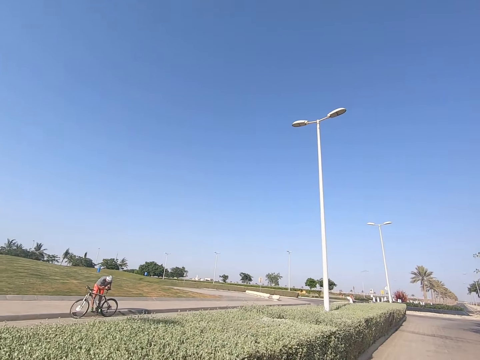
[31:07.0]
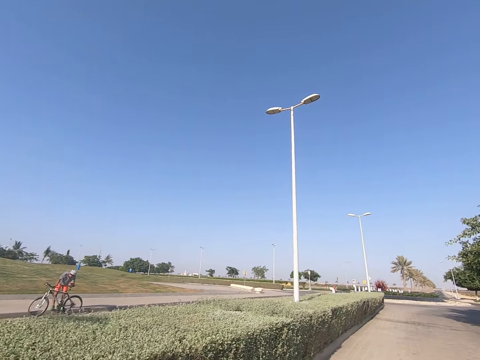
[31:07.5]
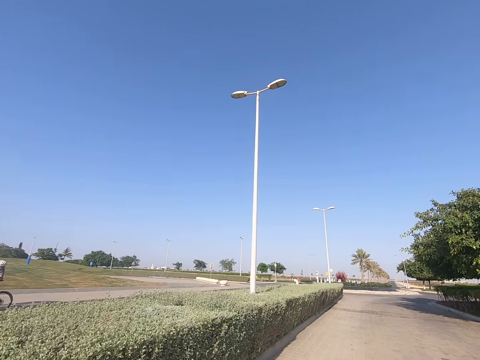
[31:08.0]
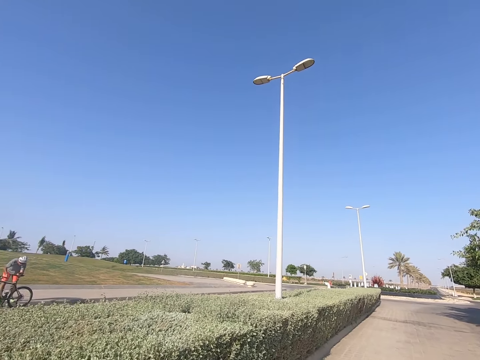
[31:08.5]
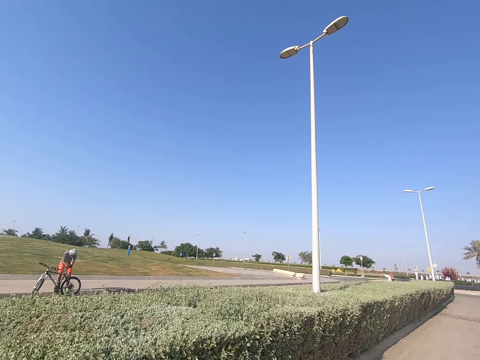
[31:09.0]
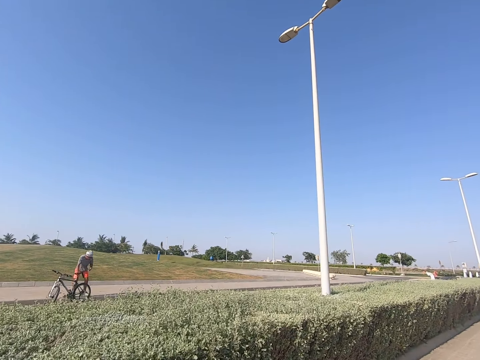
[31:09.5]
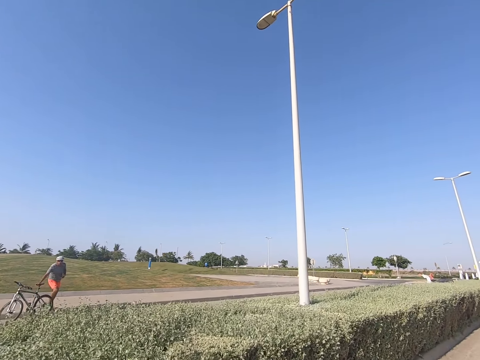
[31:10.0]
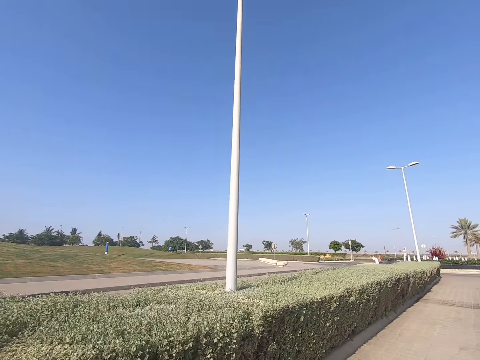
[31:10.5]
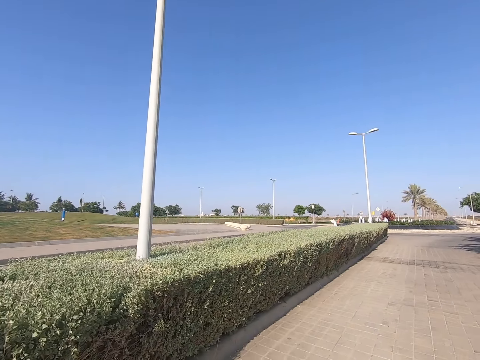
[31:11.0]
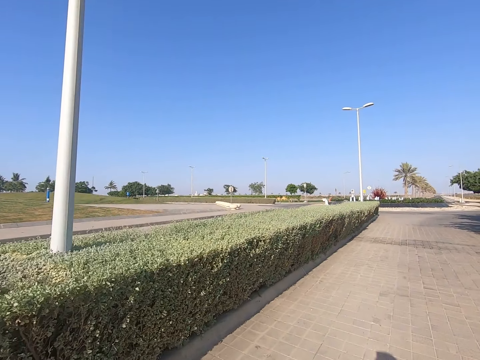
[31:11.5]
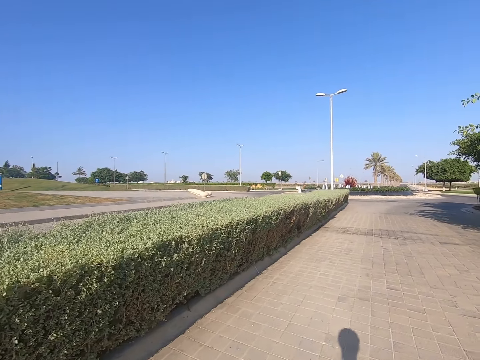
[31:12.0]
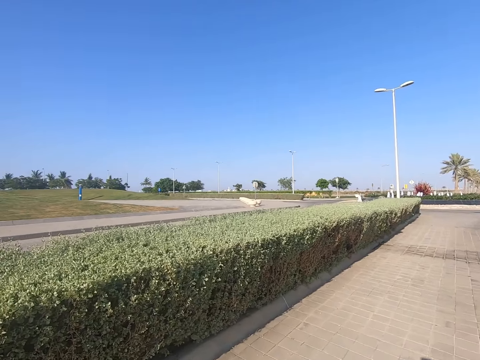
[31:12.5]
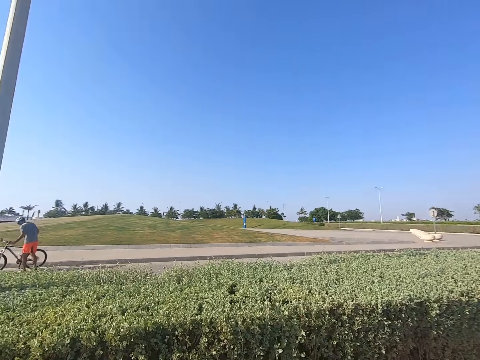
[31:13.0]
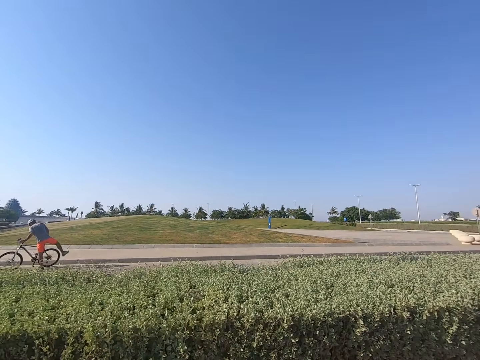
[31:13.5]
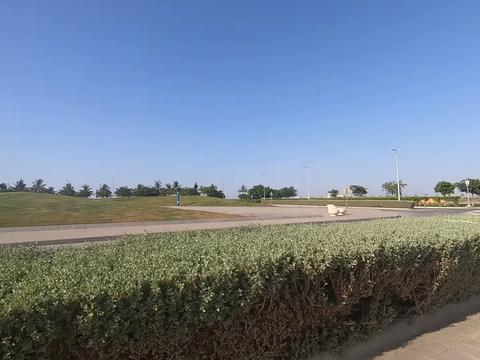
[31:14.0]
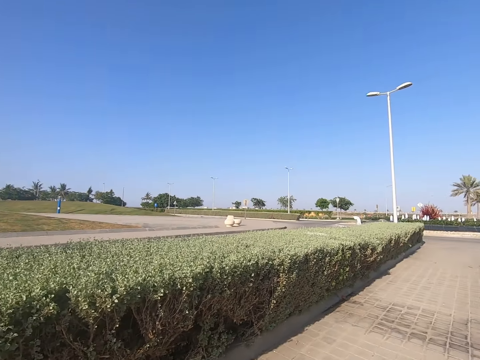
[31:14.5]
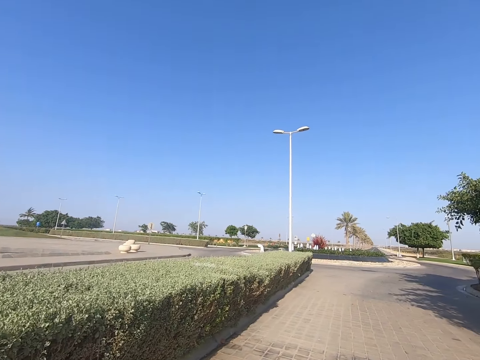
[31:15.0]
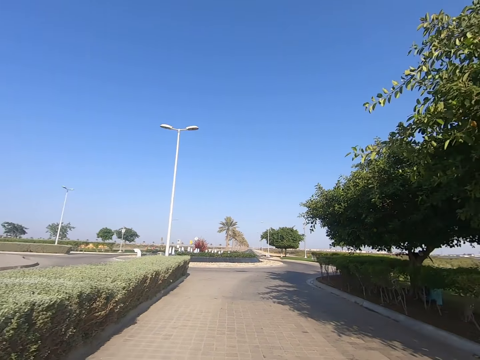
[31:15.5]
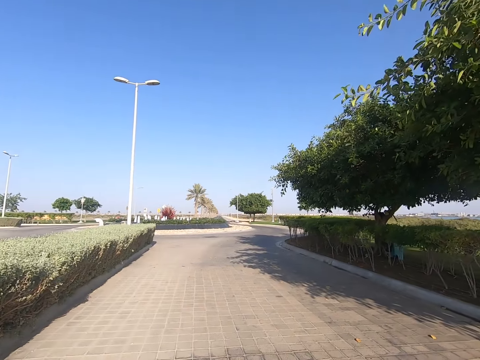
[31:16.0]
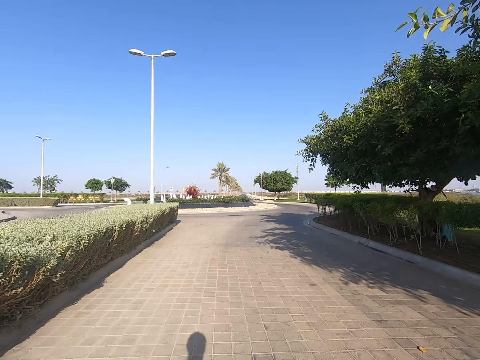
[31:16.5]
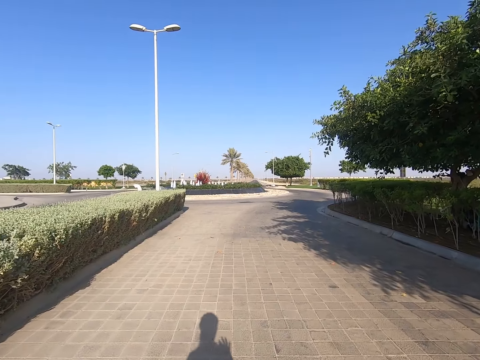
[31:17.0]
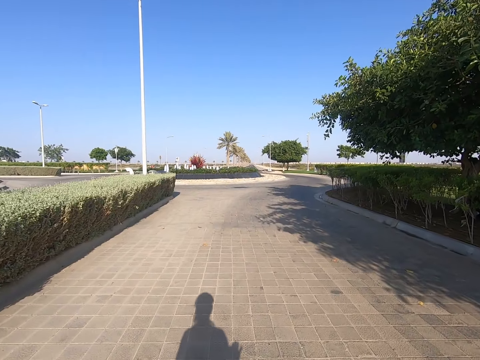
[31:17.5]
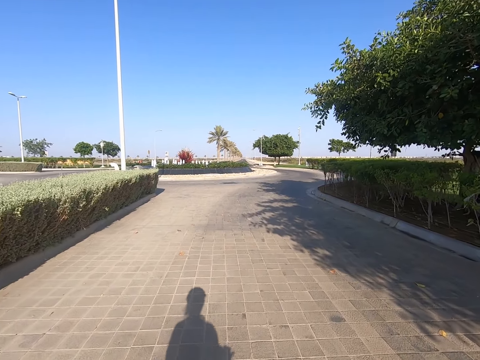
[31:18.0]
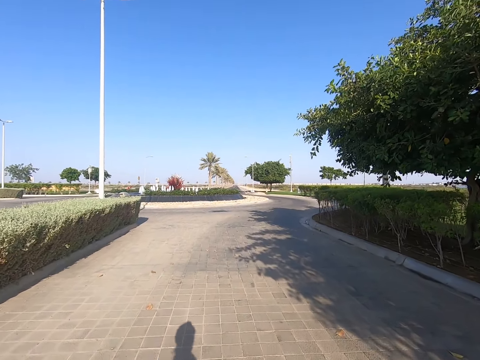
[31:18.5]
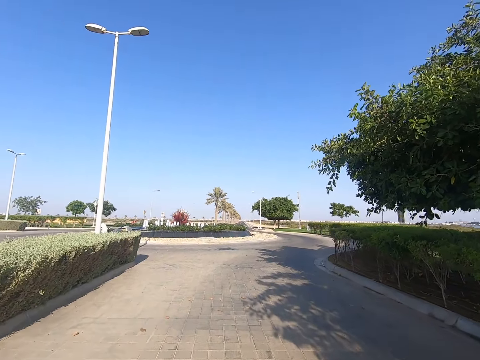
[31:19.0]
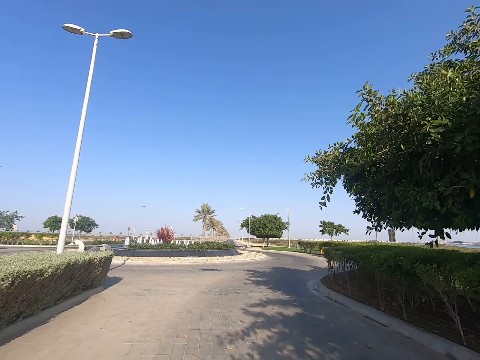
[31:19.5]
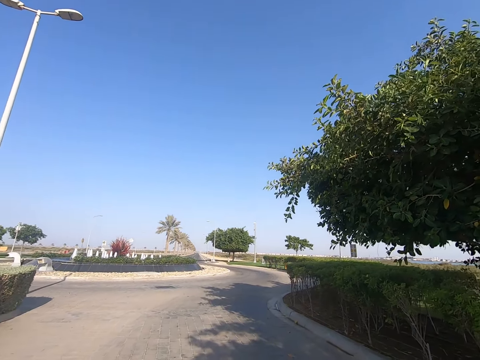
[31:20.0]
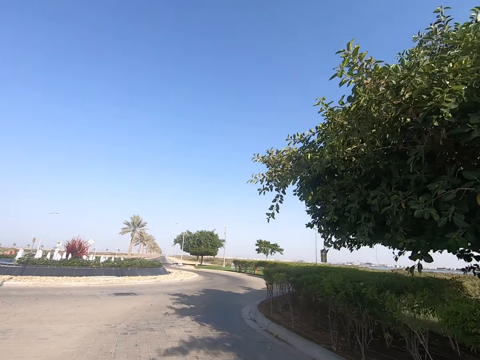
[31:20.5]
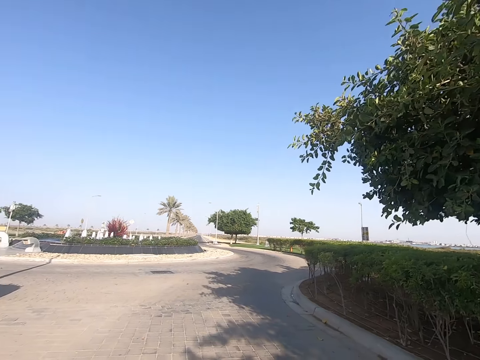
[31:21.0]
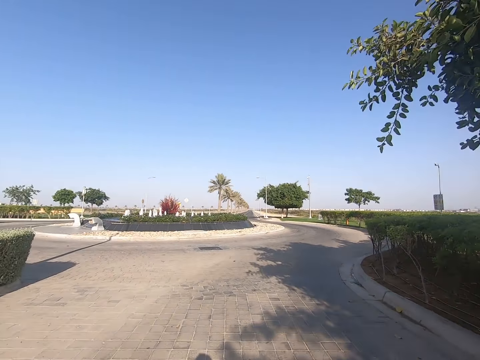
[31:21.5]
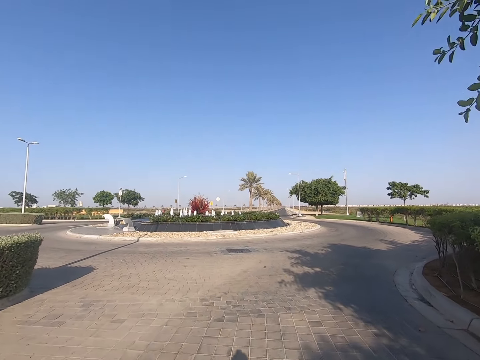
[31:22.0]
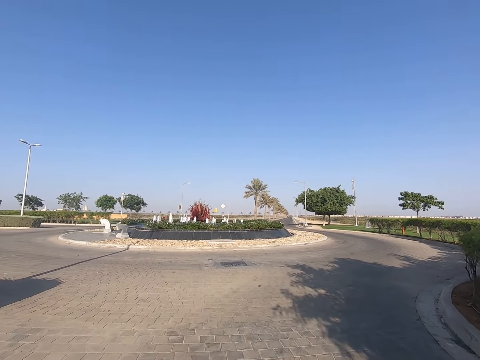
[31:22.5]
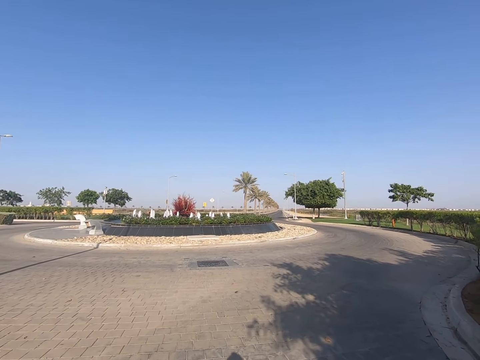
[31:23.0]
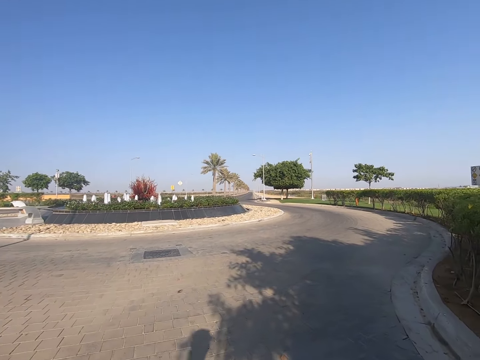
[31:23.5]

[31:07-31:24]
The camera wearer skates on the road.

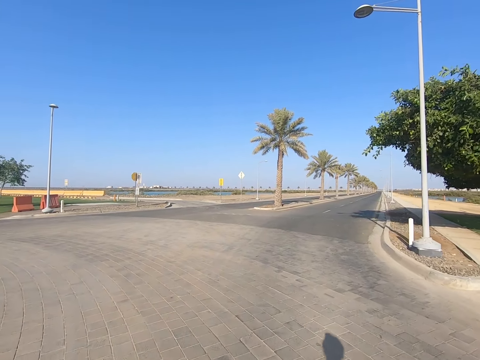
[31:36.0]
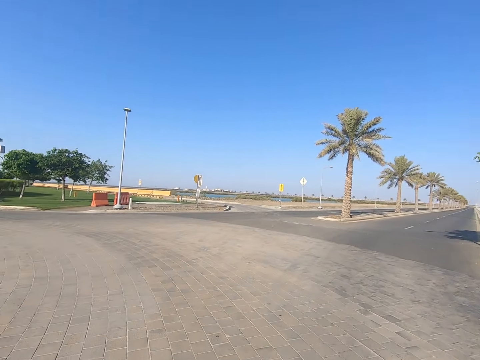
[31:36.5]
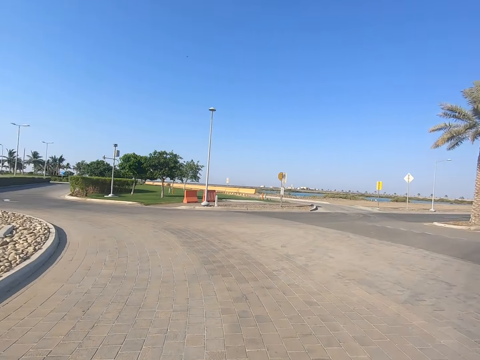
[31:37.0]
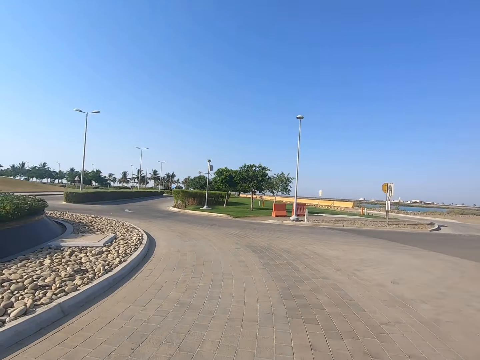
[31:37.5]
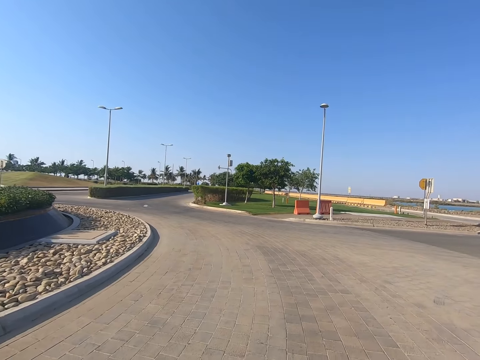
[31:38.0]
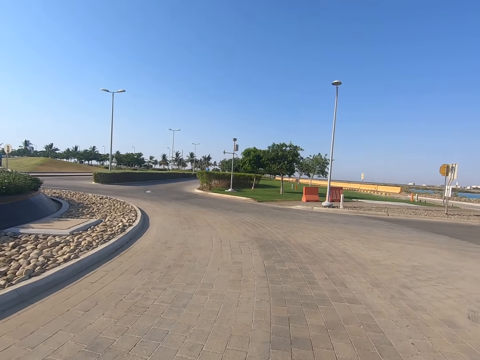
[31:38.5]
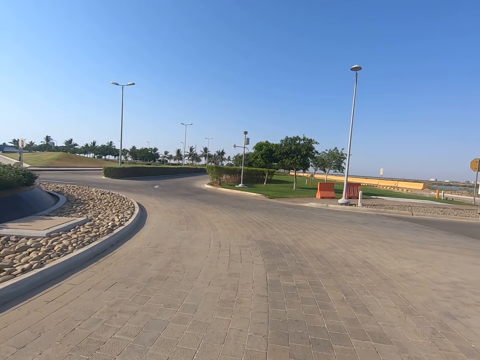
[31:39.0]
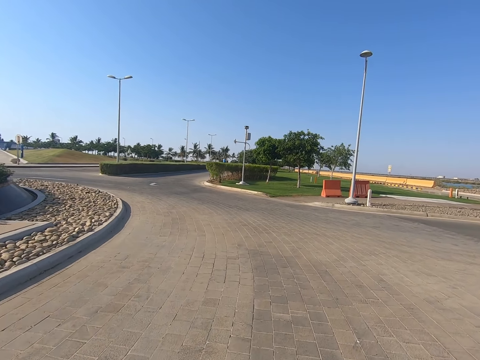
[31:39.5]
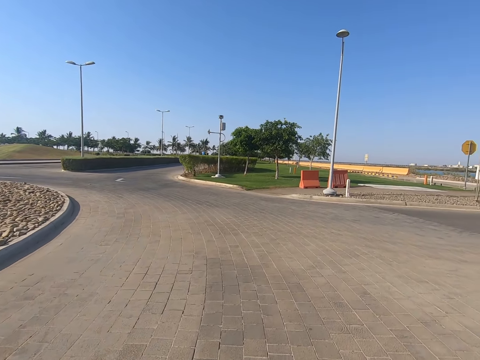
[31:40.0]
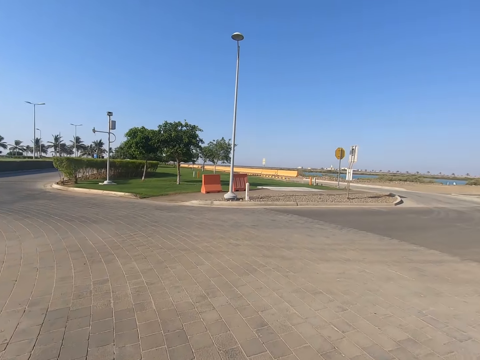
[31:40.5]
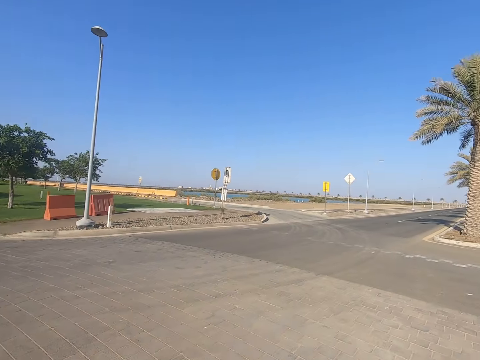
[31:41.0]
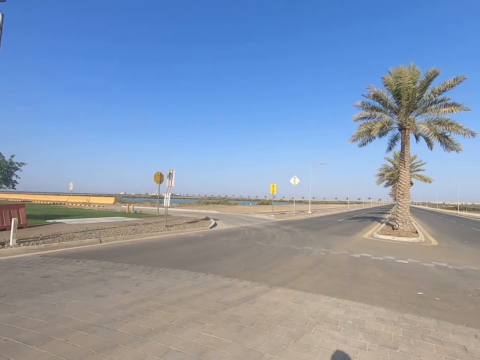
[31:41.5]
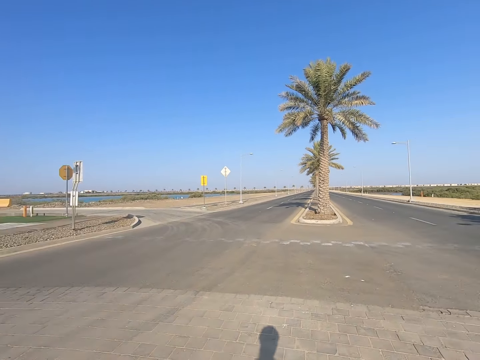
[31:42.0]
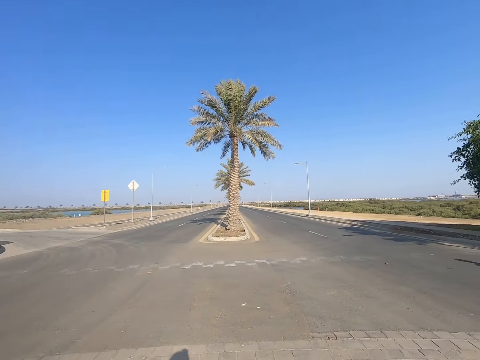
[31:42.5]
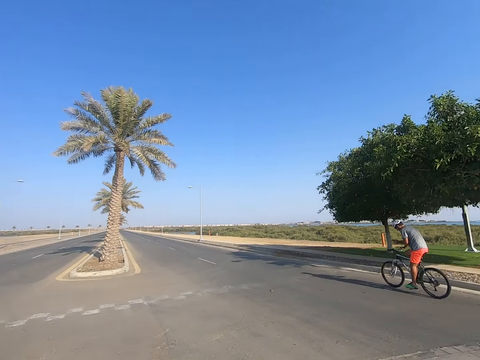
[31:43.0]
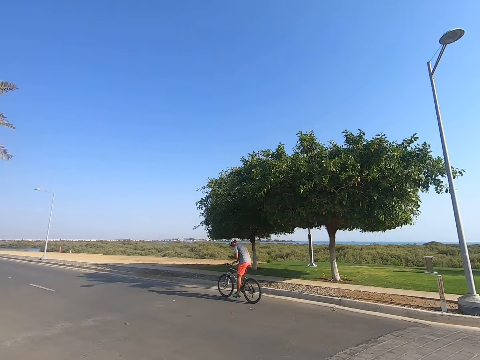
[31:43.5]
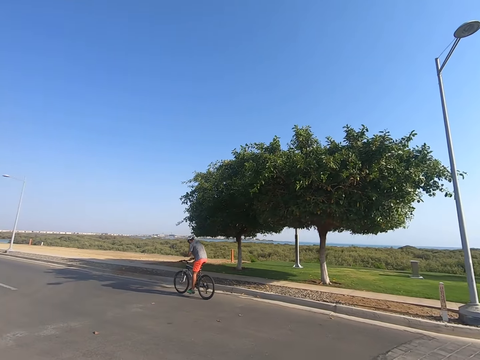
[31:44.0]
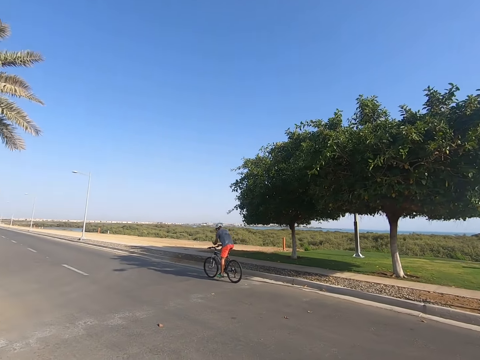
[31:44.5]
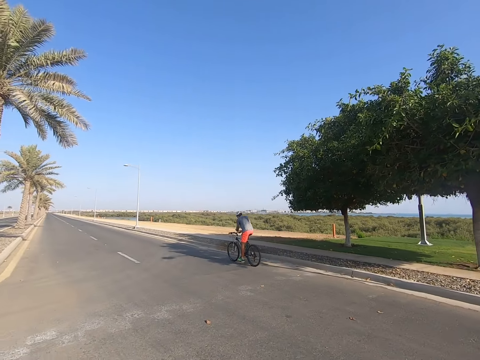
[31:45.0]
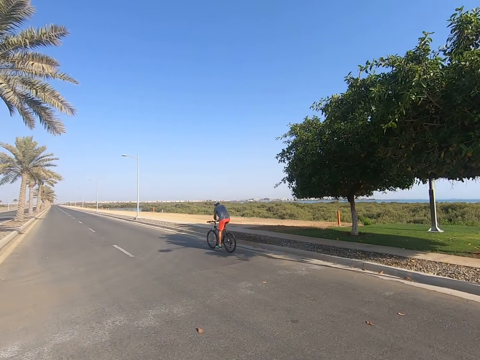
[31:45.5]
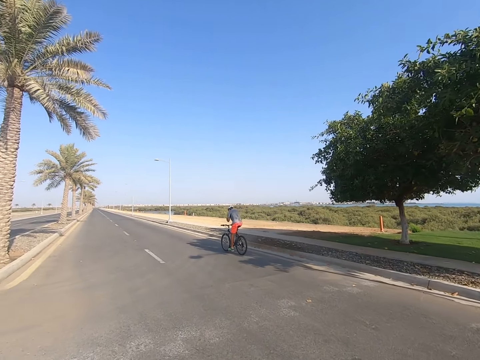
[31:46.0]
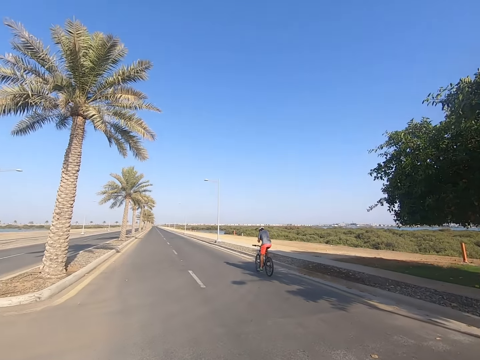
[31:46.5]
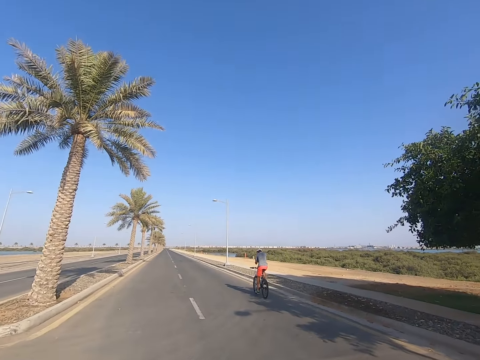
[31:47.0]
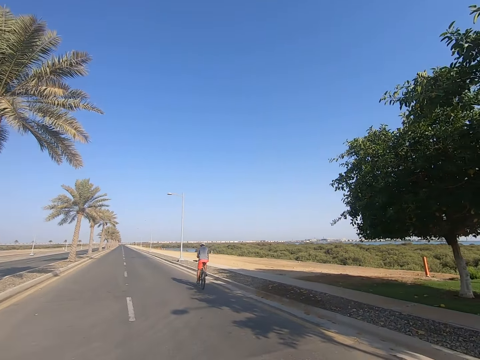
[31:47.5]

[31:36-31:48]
The camera wearer looks around. A person cycles a bicycle on the road. The camera wearer bikes around the road.
